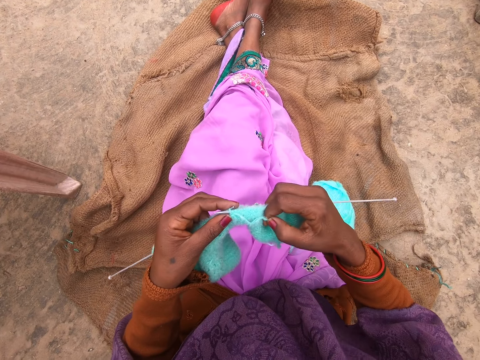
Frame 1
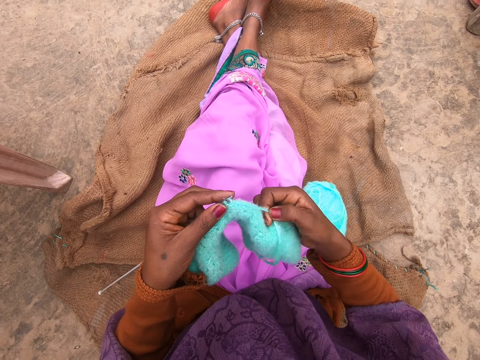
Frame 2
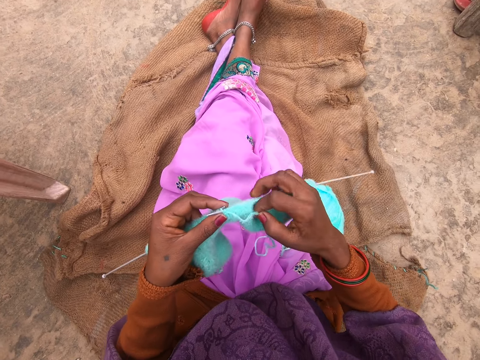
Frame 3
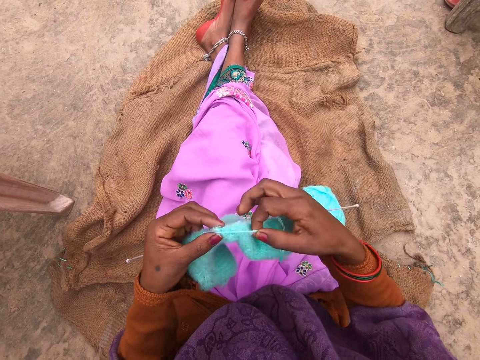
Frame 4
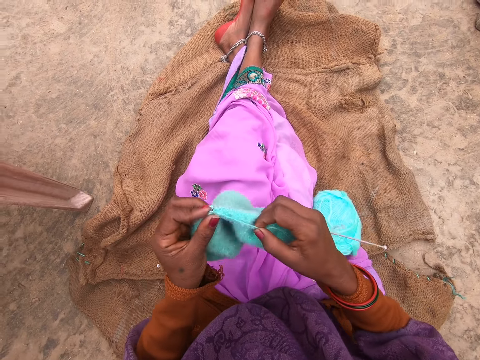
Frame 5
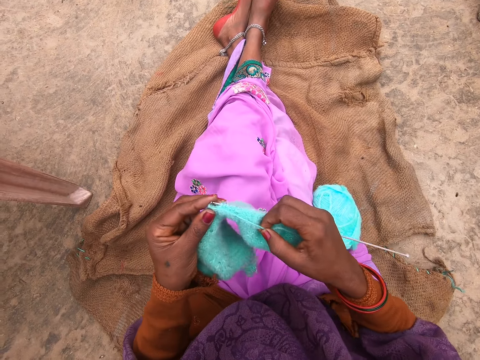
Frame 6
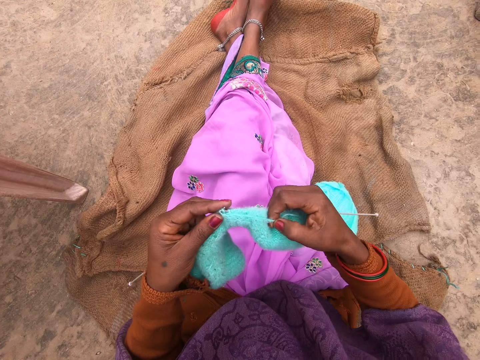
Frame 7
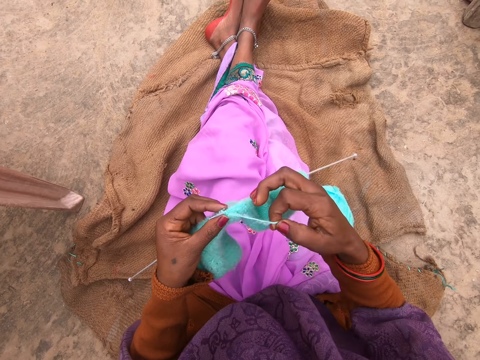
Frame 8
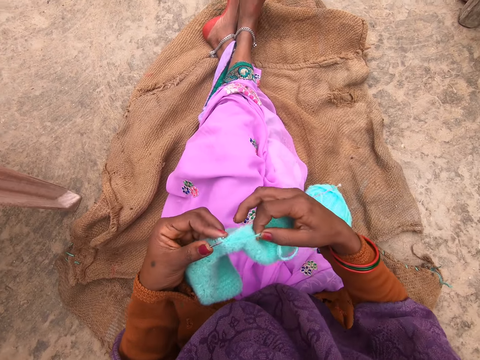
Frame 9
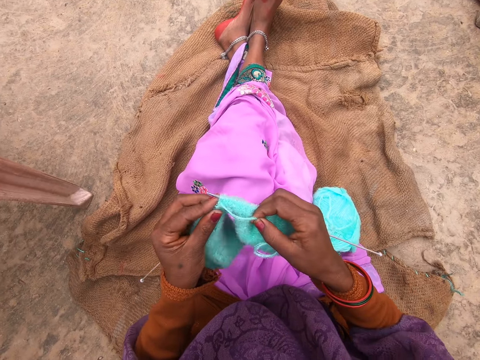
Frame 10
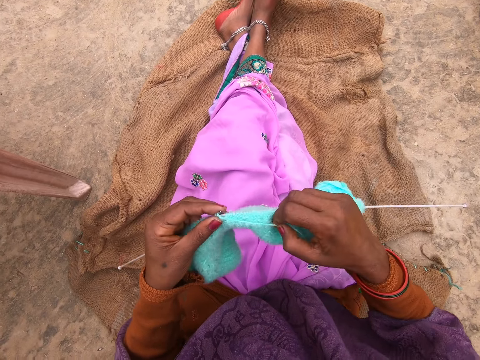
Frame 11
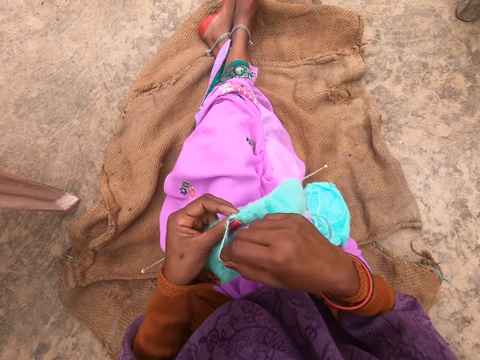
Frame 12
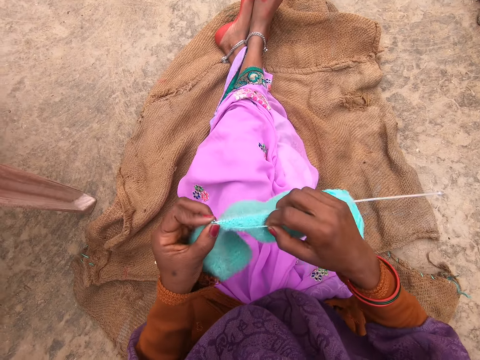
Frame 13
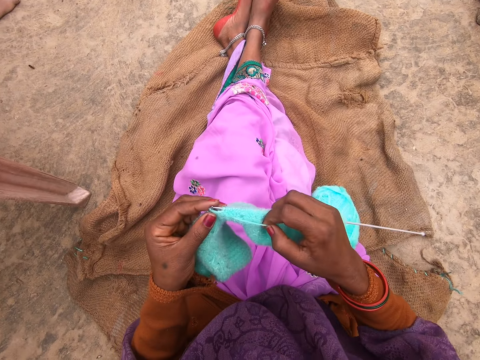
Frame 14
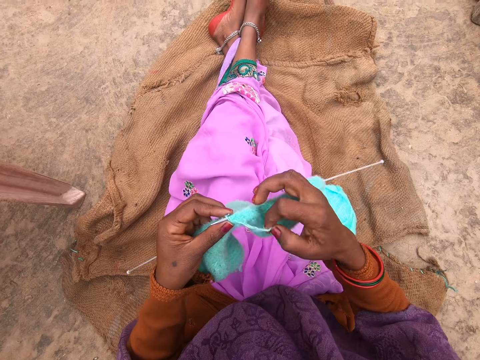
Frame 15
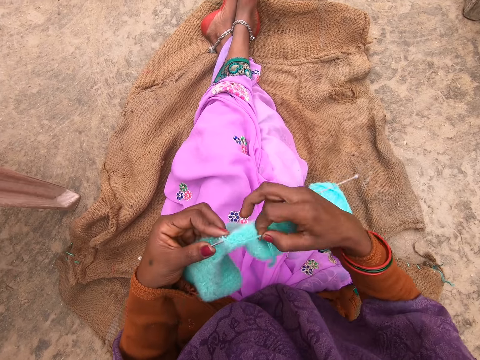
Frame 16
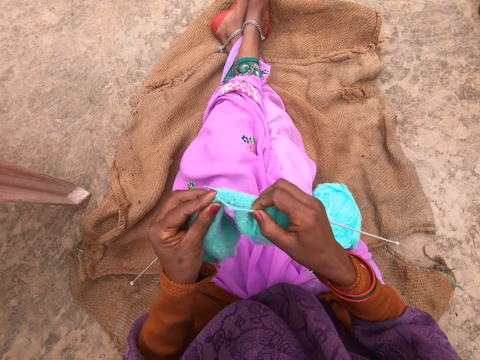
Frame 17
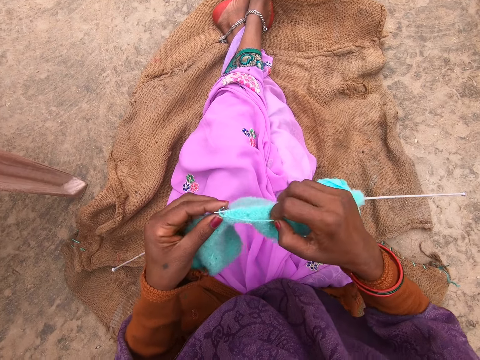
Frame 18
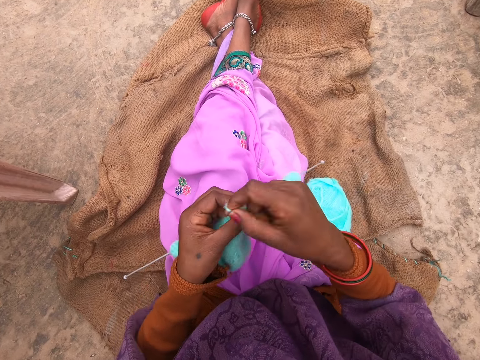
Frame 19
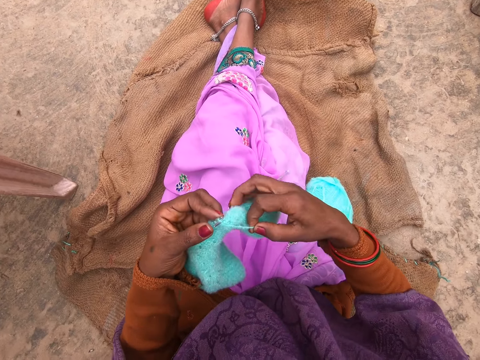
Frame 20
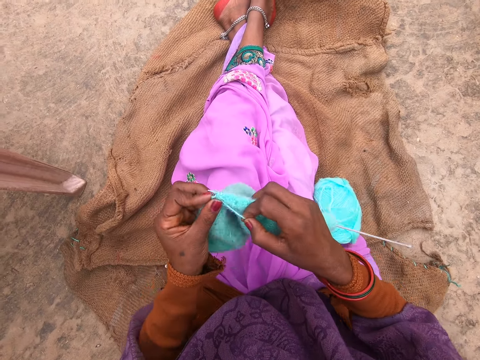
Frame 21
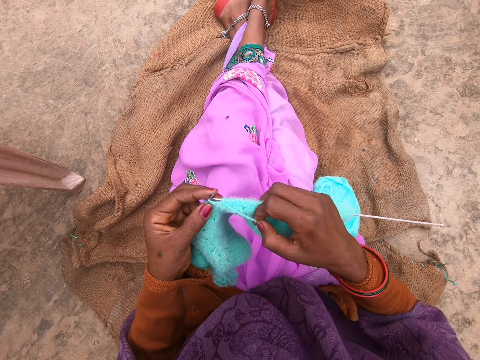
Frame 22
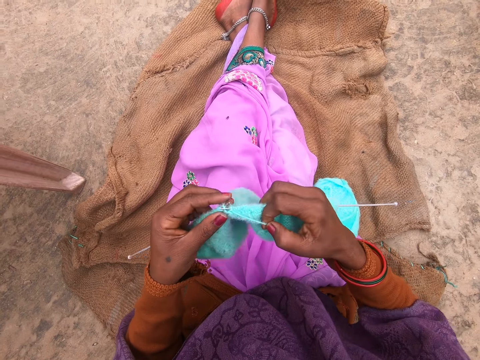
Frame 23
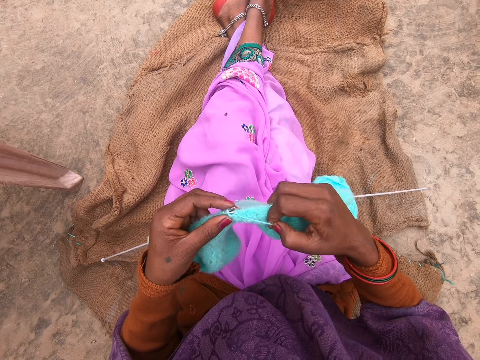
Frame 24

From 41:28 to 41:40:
The camera wearer rolls the yarn over the needle. They knit the yarn with the needle. They roll the yarn over the needle. They knit the yarn with the needle. They roll the yarn over the needle. They knit the yarn with the needle. They roll the yarn over the needle. They knit the yarn with the needle. They roll the yarn over the needle. They knit the yarn with the needle.

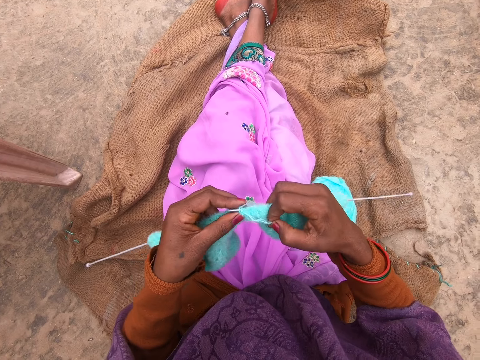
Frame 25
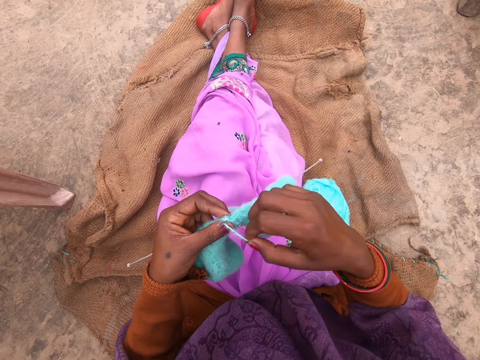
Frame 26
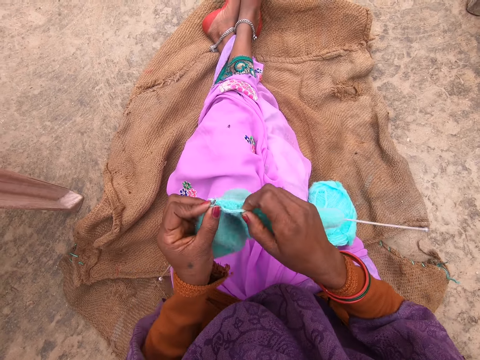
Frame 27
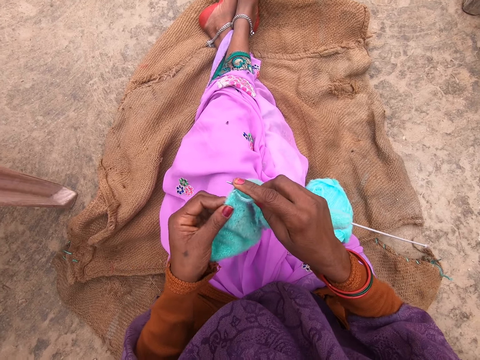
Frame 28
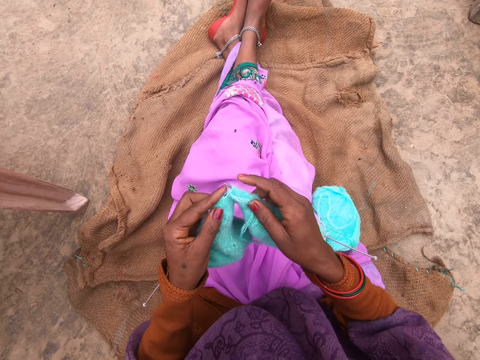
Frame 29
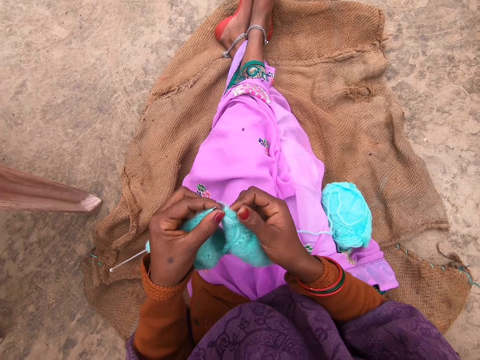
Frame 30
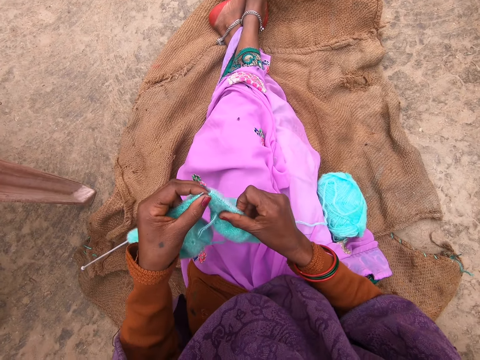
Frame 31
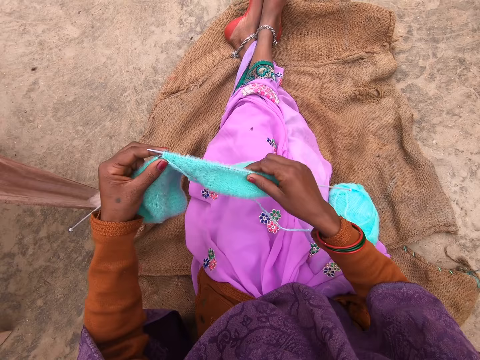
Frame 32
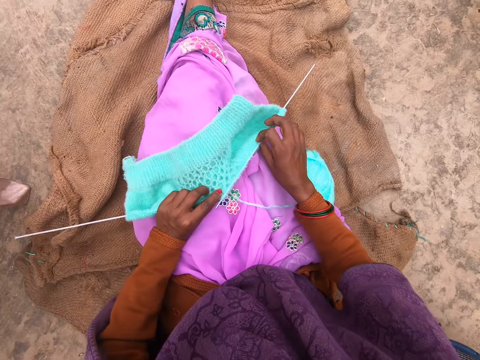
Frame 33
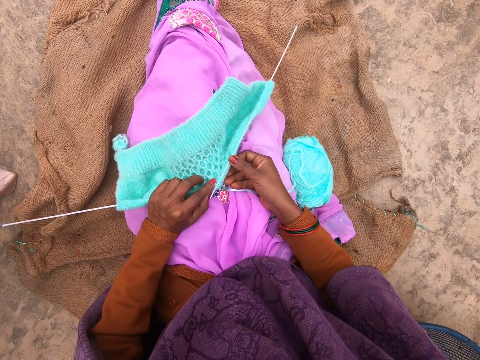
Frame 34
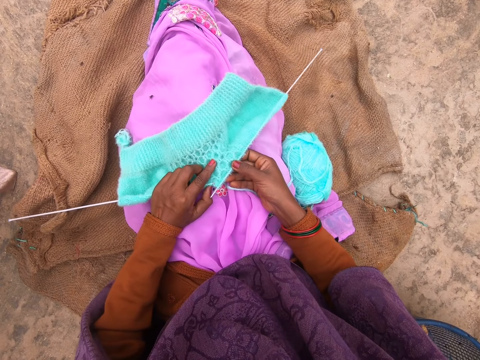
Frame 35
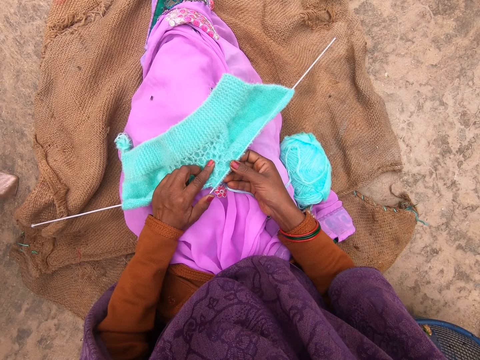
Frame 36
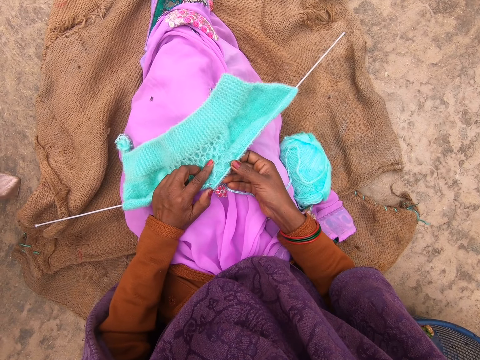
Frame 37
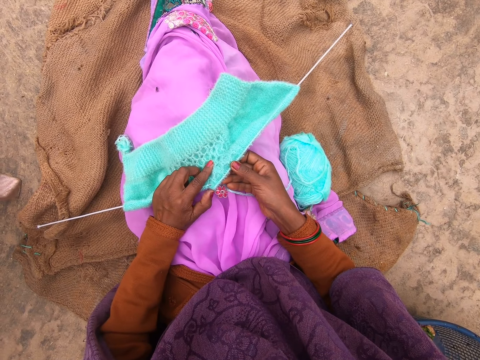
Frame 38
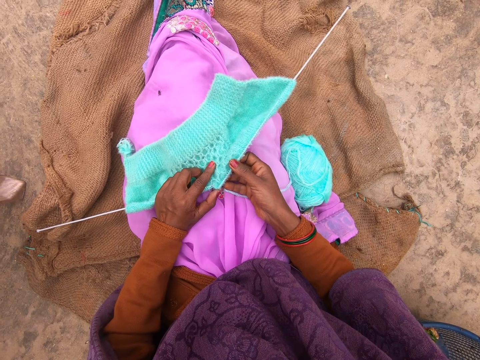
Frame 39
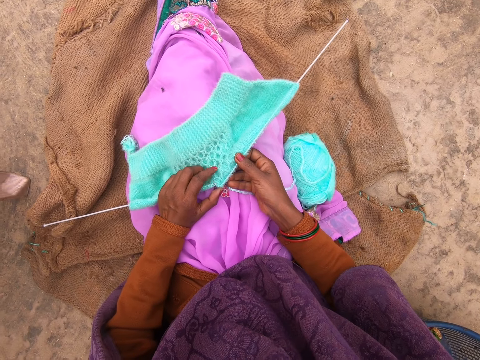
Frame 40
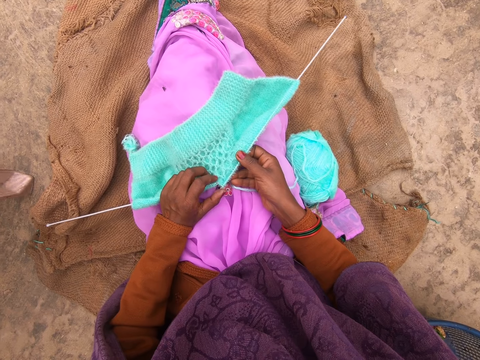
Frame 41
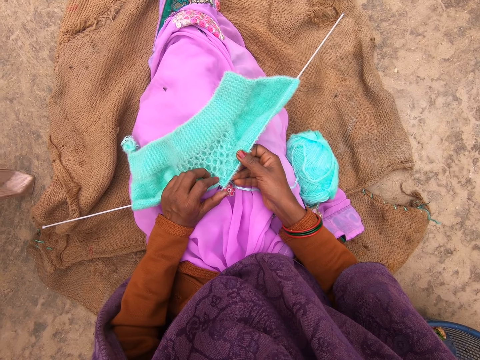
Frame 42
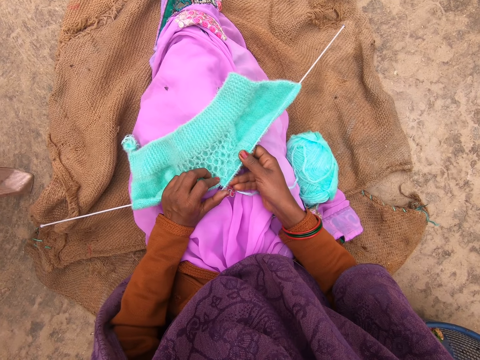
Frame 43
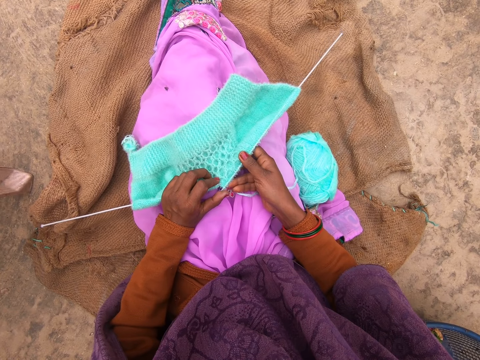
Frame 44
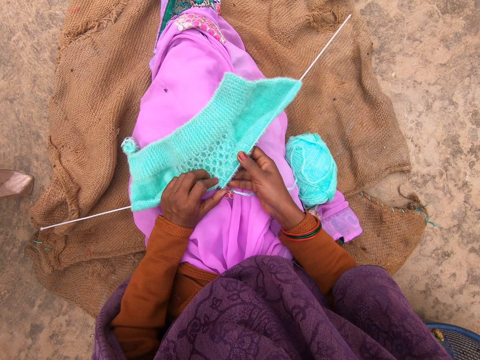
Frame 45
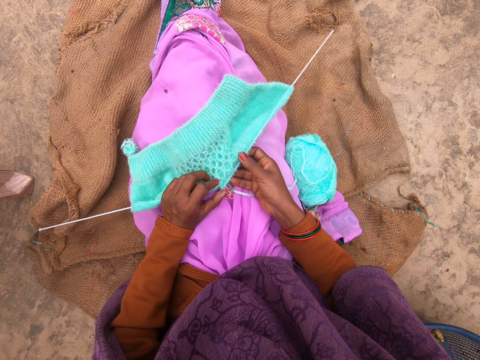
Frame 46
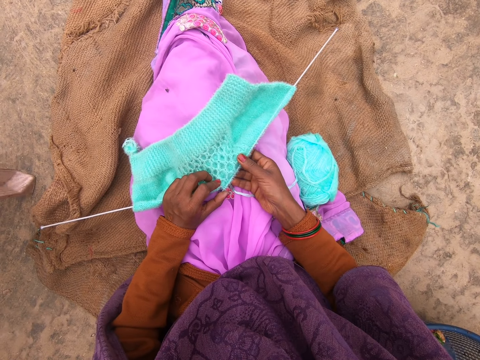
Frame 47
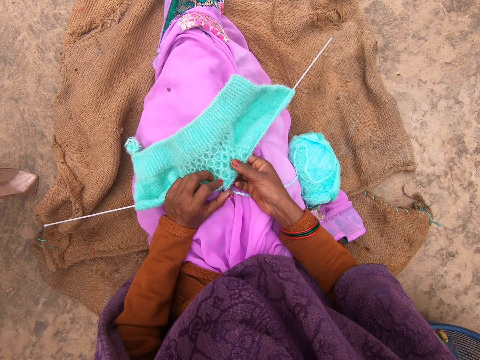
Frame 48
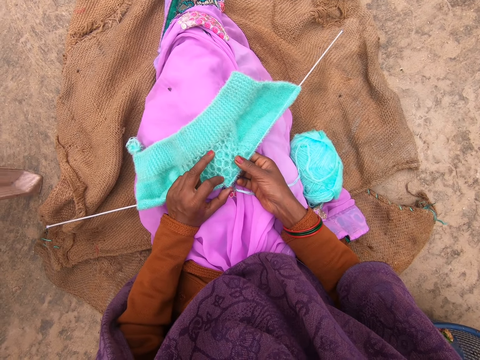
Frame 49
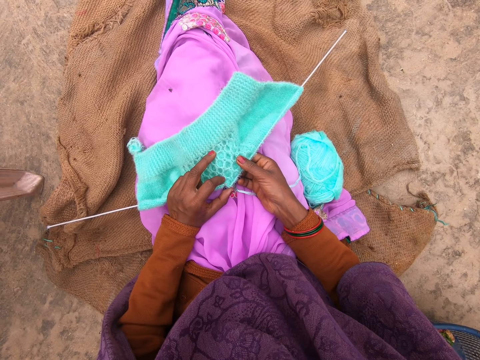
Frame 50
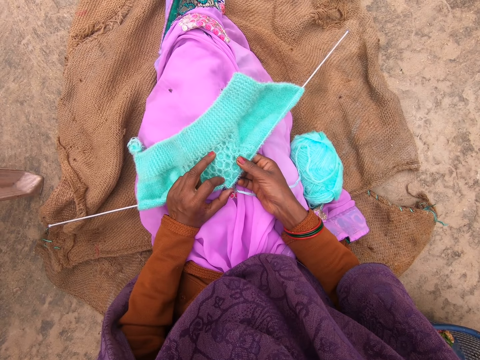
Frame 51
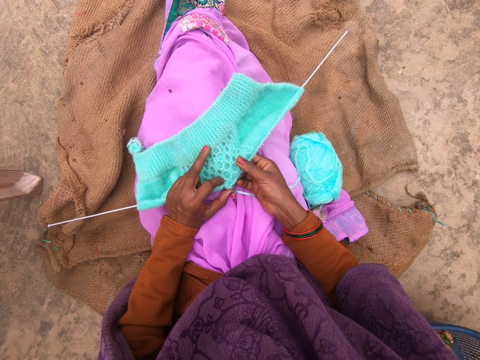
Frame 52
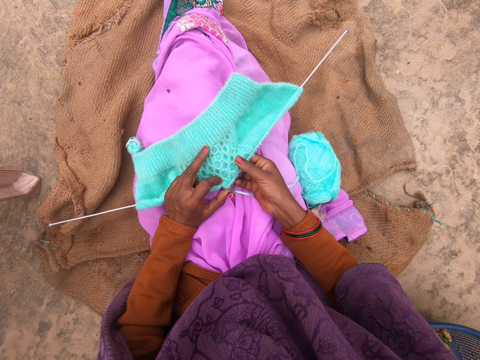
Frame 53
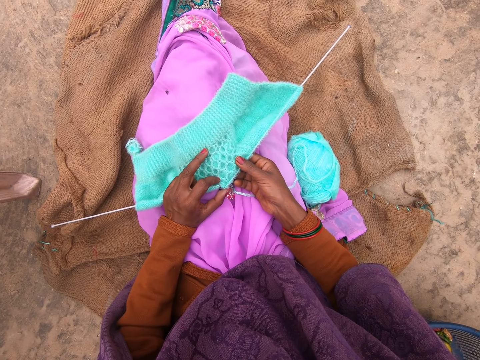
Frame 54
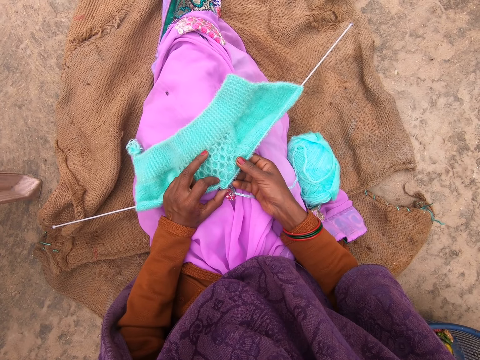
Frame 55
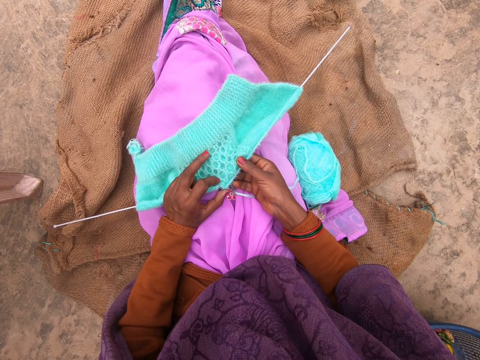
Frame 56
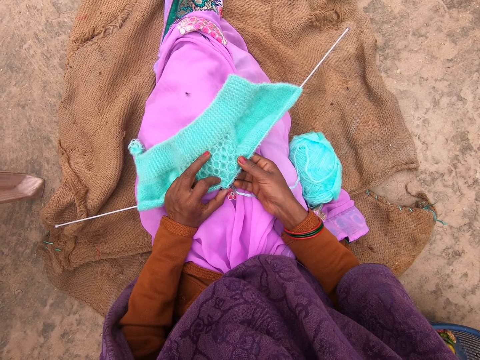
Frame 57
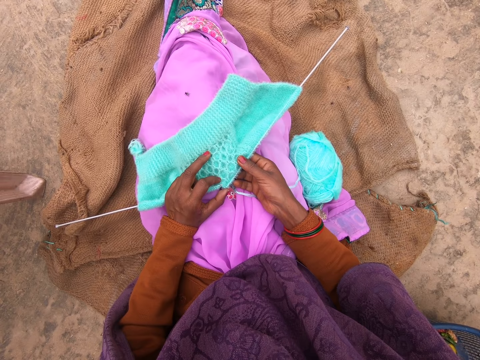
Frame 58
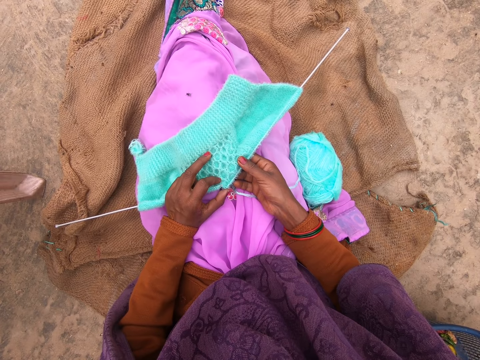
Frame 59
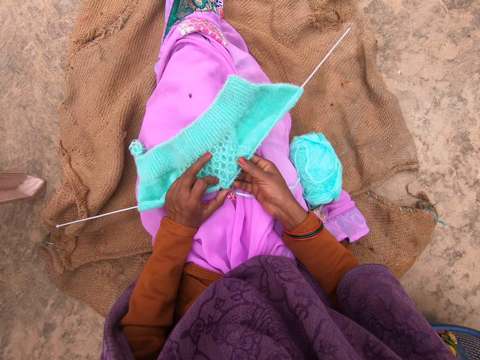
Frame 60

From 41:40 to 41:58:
The camera wearer rolls the yarn over the needle. She knits the yarn with the needle. She adjusts the yarn on the needle with her left hand. She adjusts the yarn on the needle with her right hand. She drops the yarn or cloth on her lap. She looks at the cloth.
